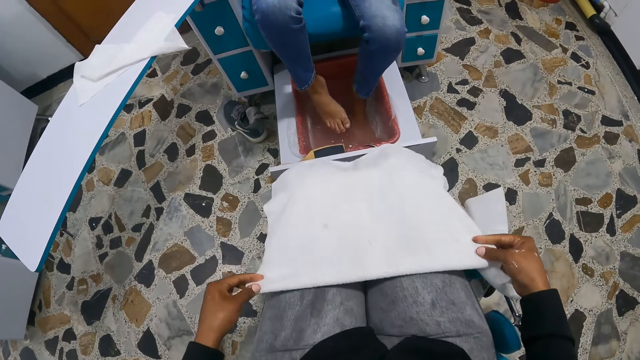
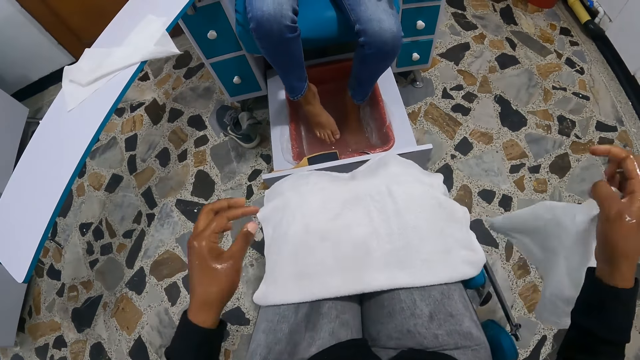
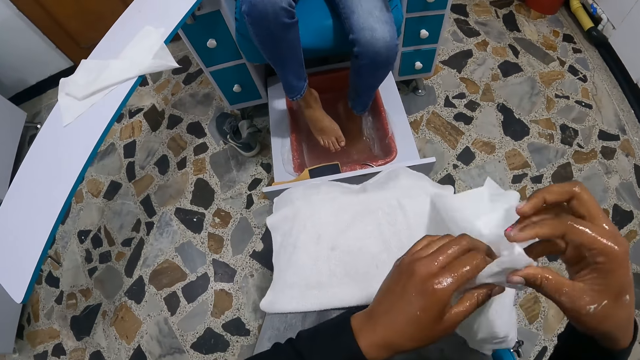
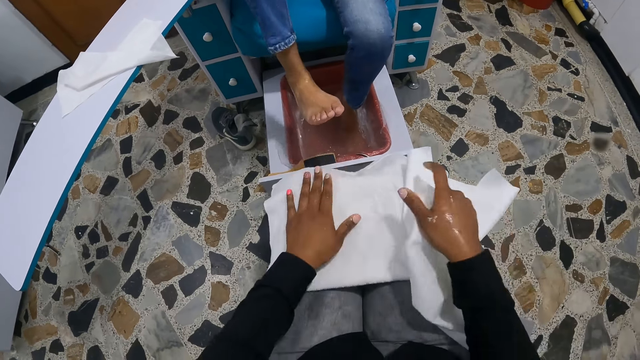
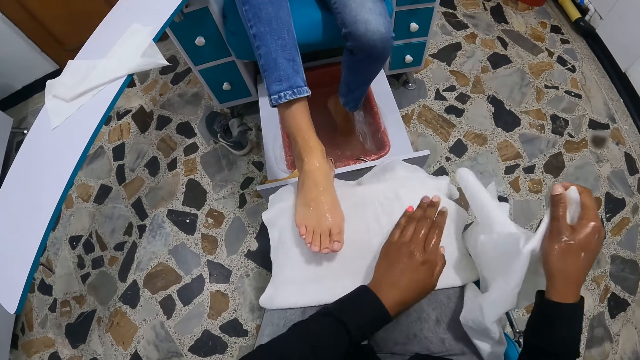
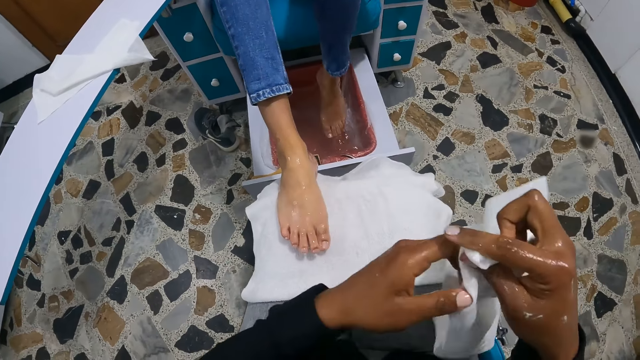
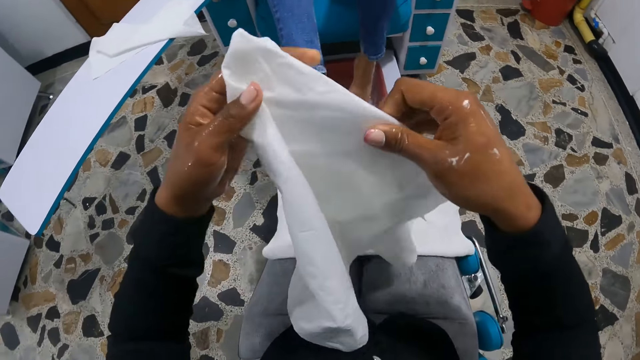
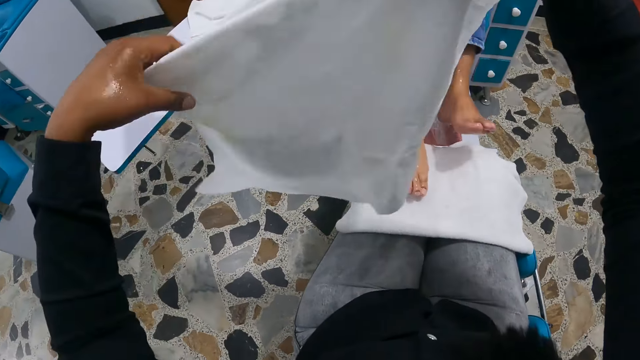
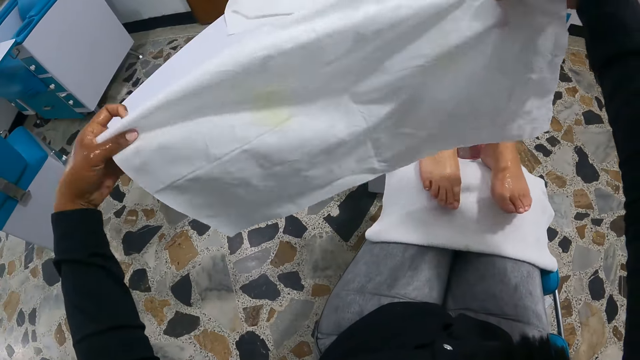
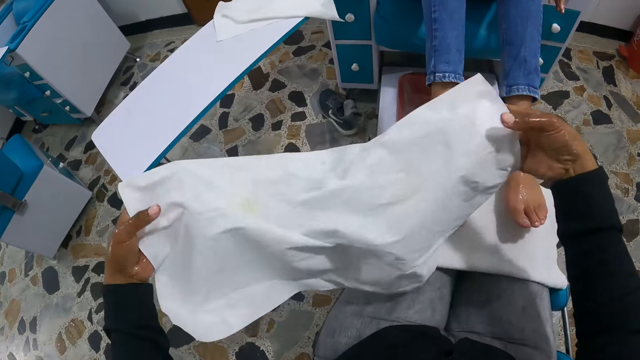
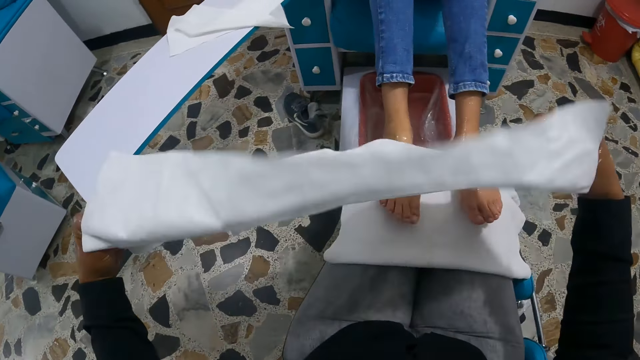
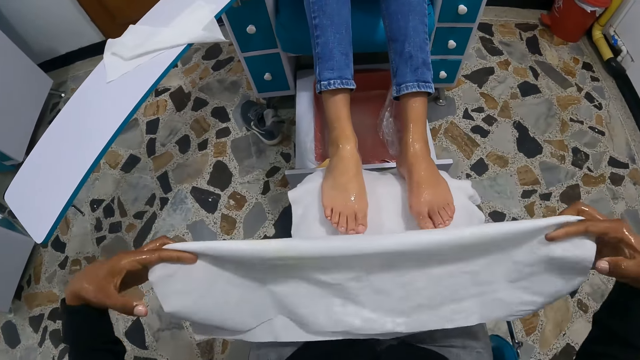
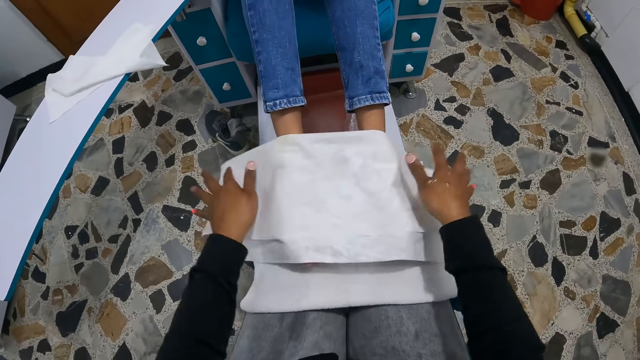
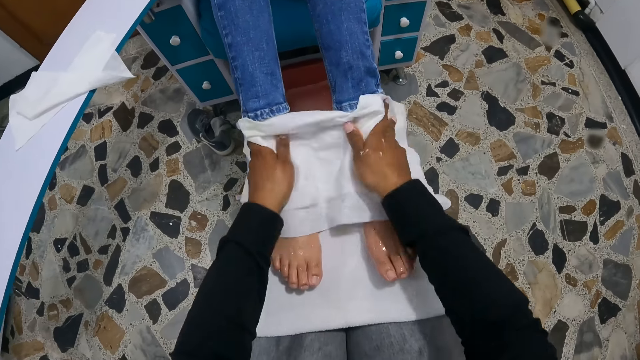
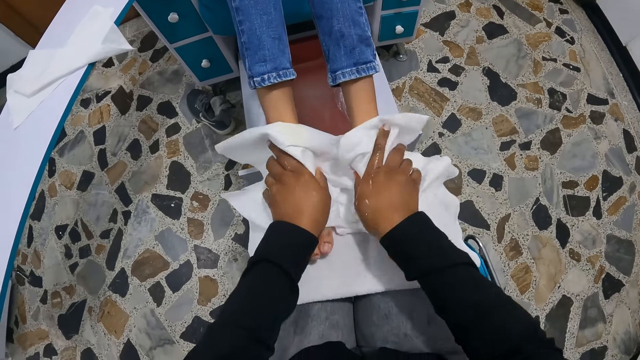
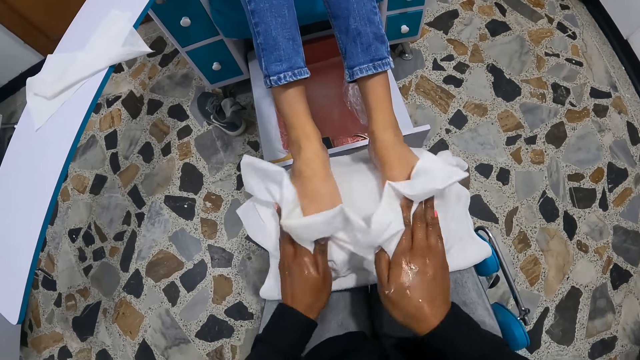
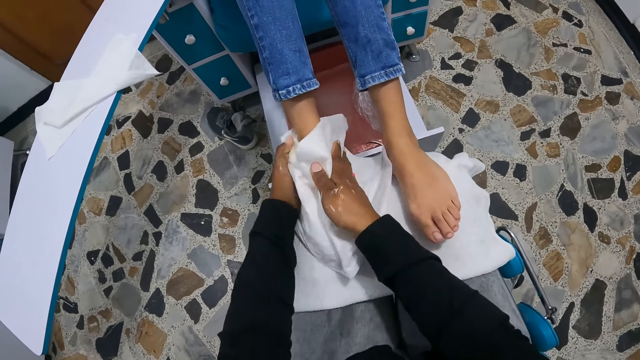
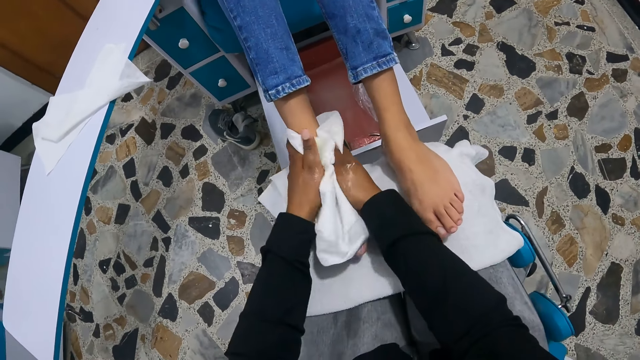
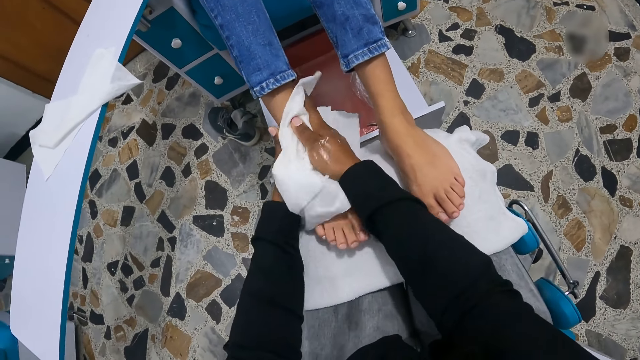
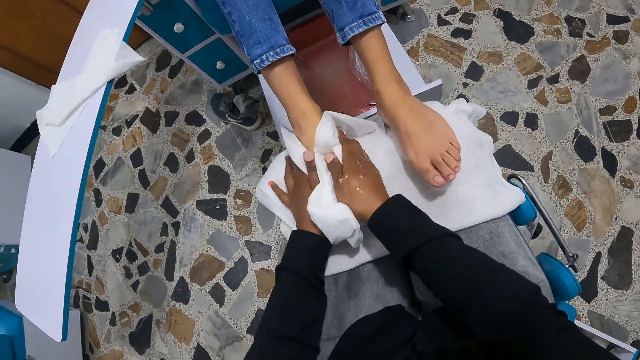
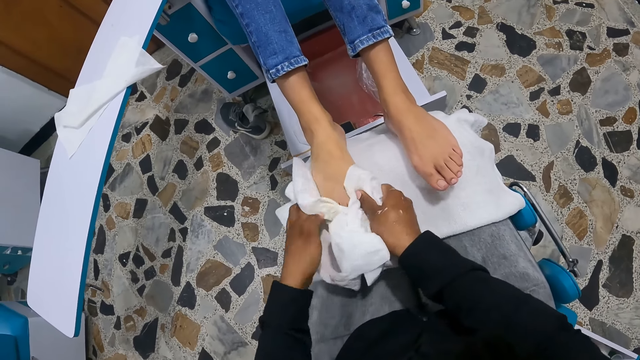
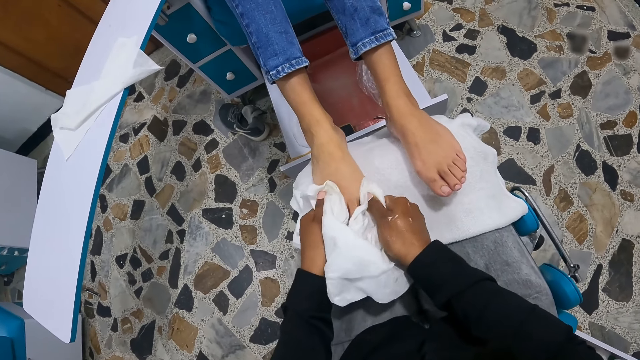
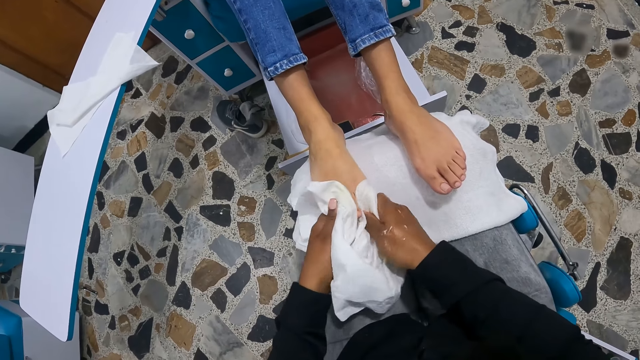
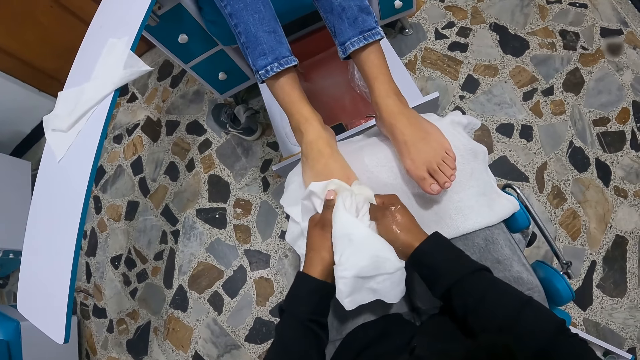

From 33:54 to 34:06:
The camera wearer puts the towel on her knees. The woman lifts her foot from the basin. The camera wearer holds the towel with both hands. She pulls her hand off the towel. The woman puts her right foot on the towel on the camera wearer's lap. The camera wearer holds the towel with both hands. The woman lifts her foot from the basin. The camera wearer aligns the towel with both hands. She folds the white cloth in her right hand. The woman puts her left foot on the towel on the camera wearer's lap. The camera wearer examines the towel, flips the towel, folds the towel. She drops the white cloth in her hands on the woman's feet. She dries the woman's feet with the towel. She cleans the woman's feet with the white cloth in her hands.

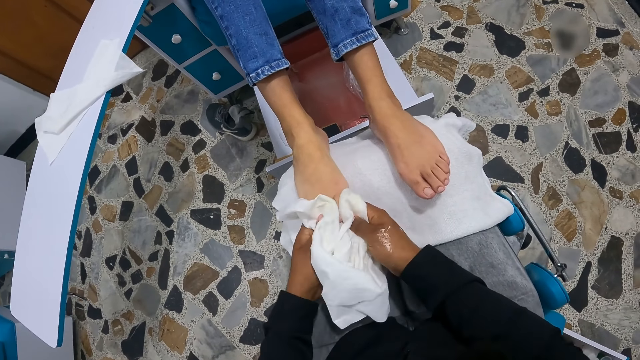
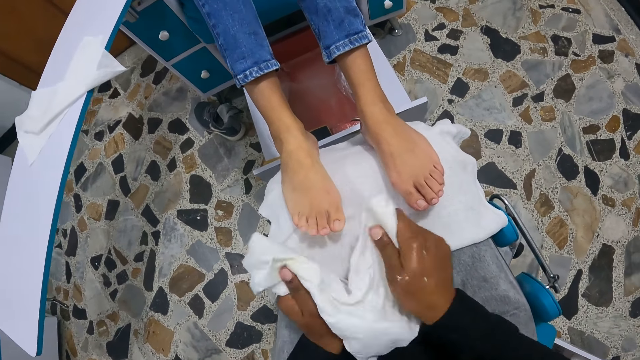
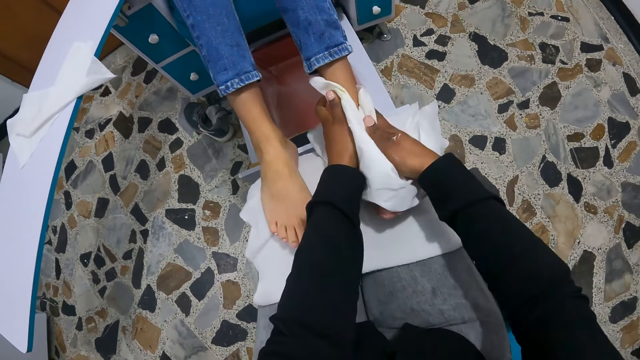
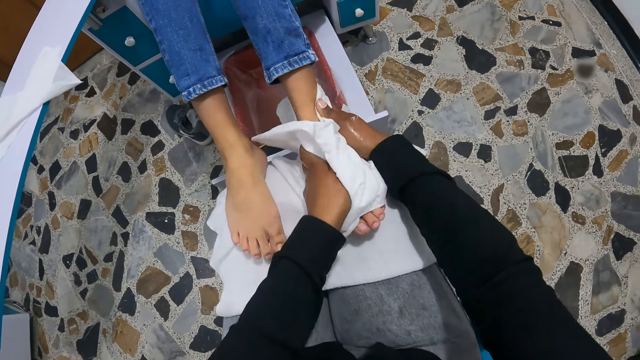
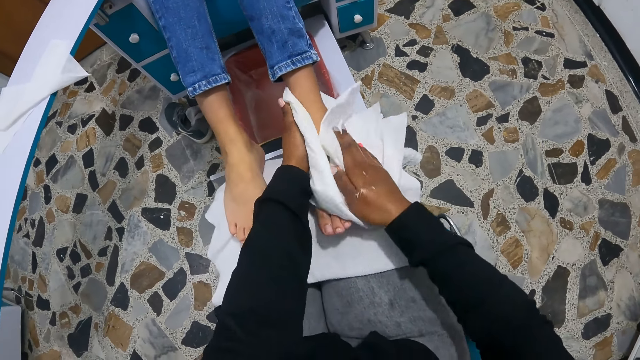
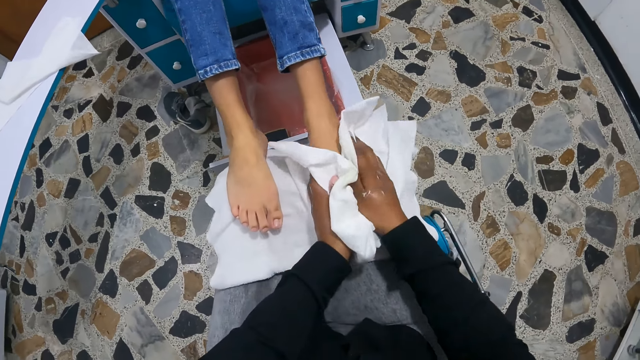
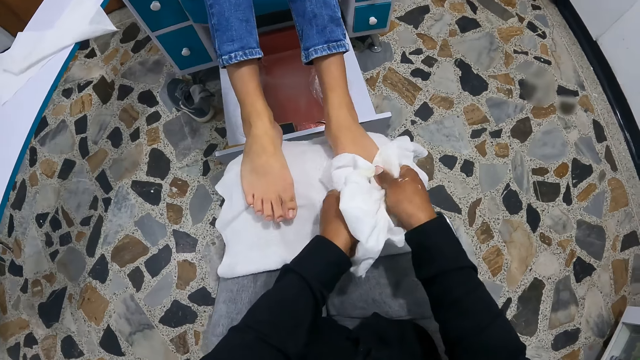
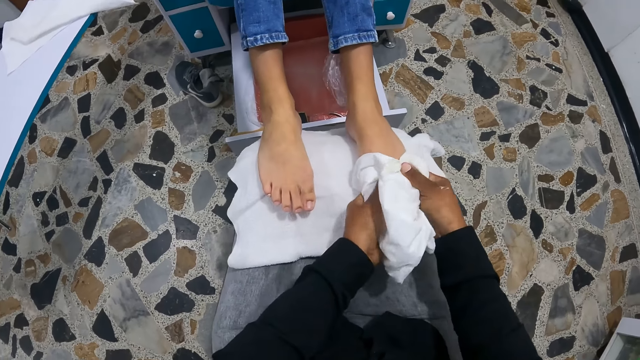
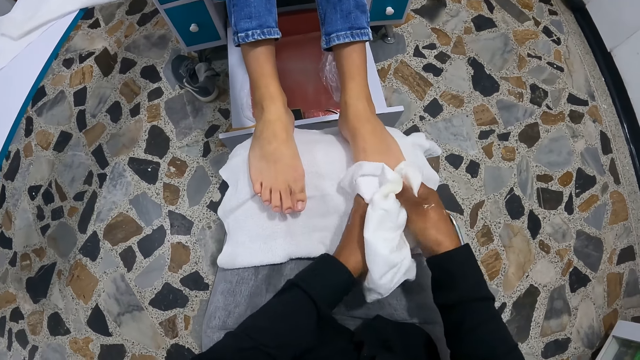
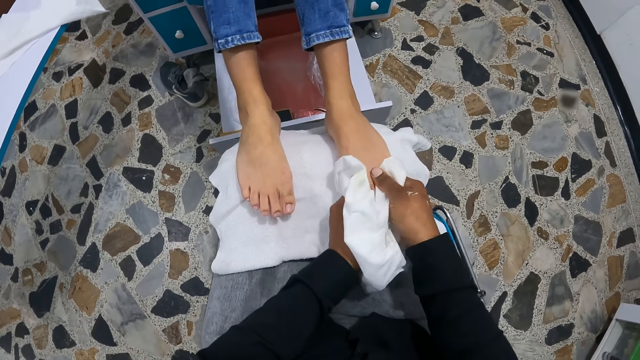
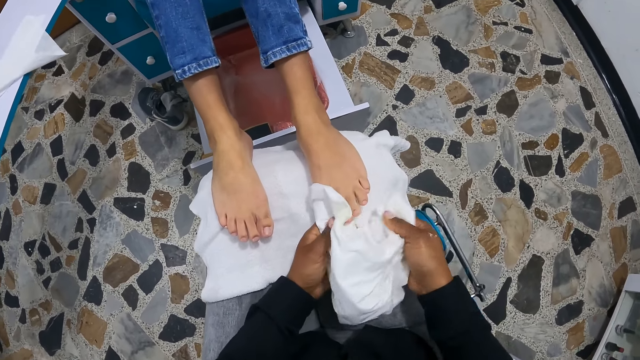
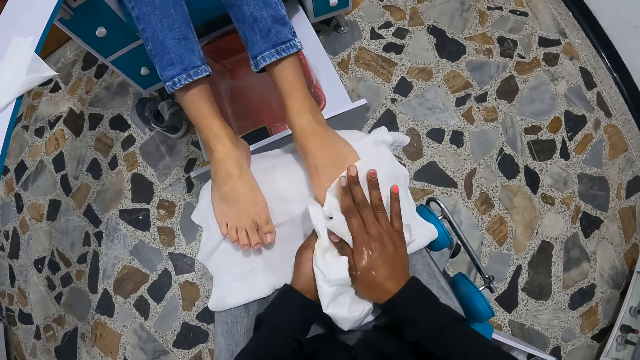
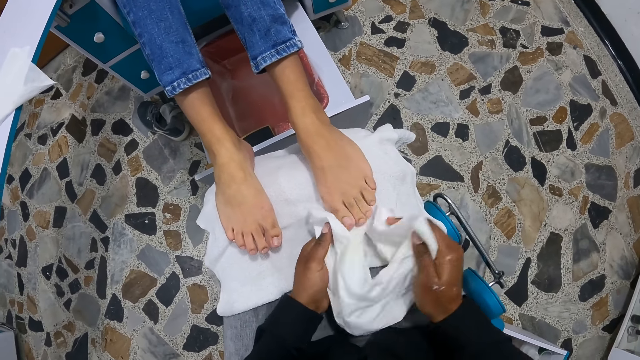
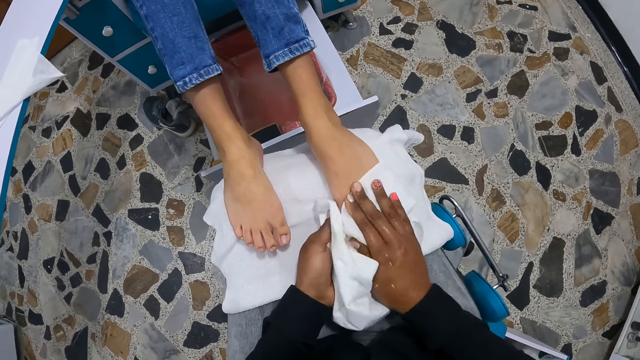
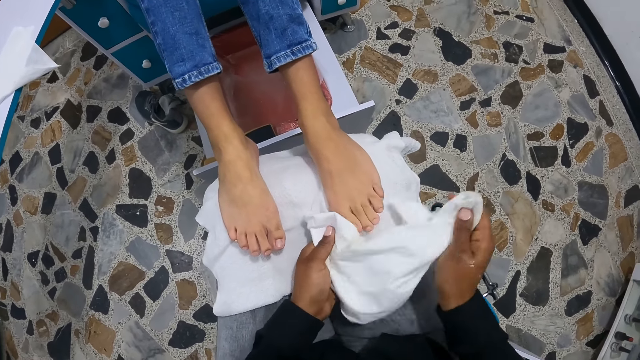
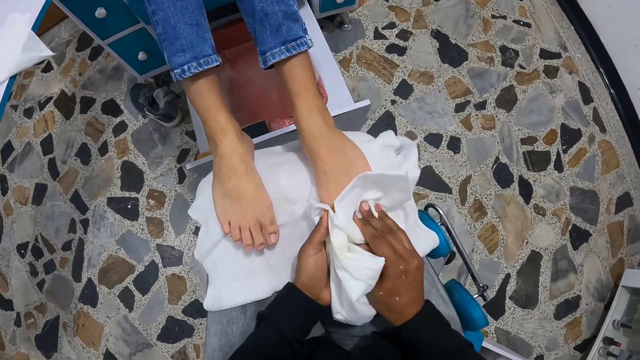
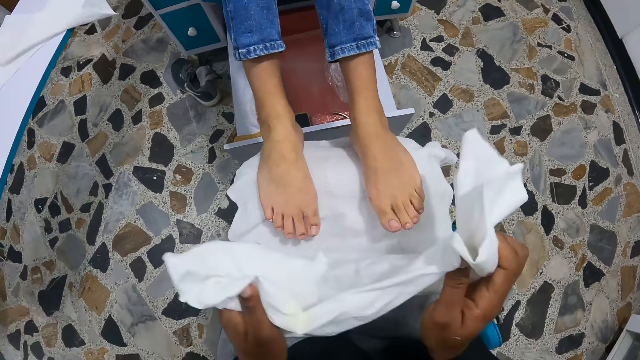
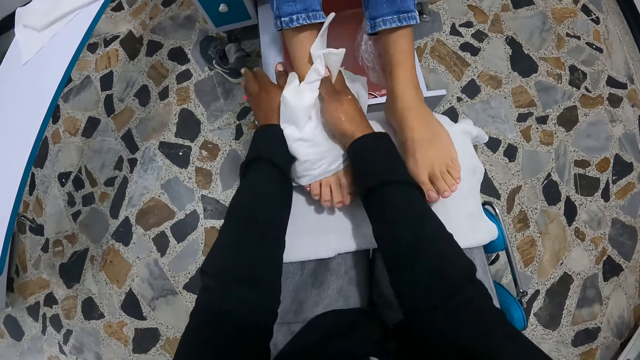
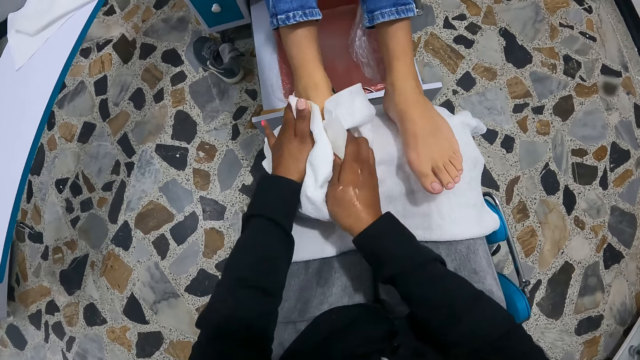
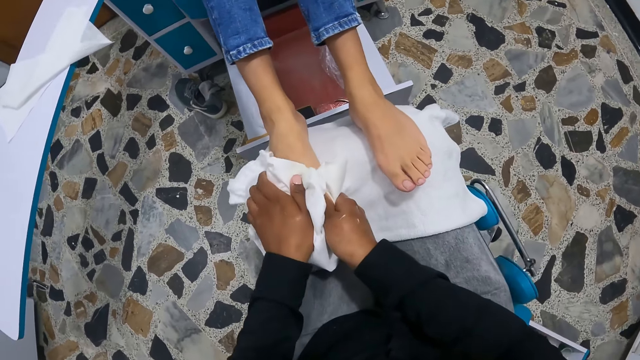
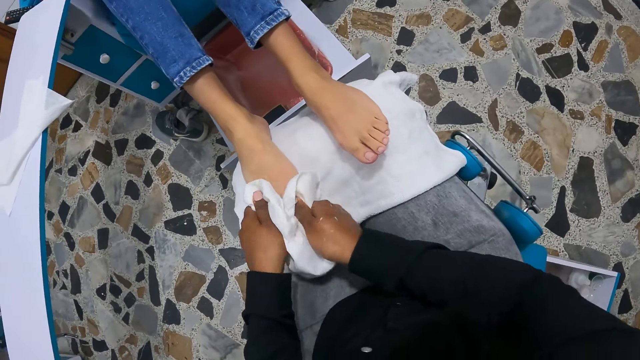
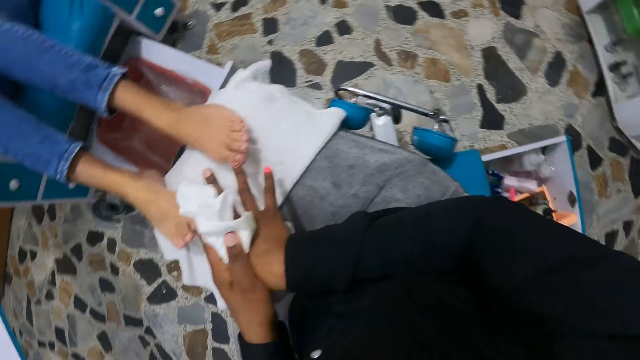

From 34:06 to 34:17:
The camera wearer pulls the towel off the woman's feet. They dry the woman's feet with the towel.
